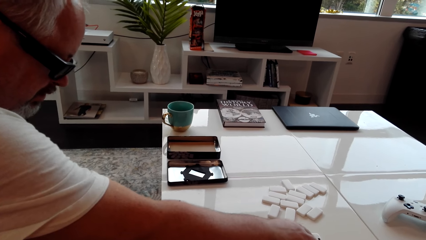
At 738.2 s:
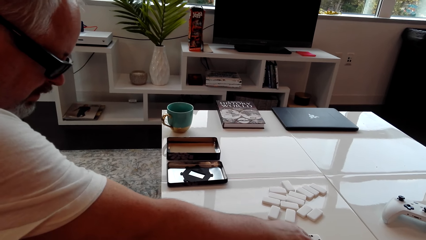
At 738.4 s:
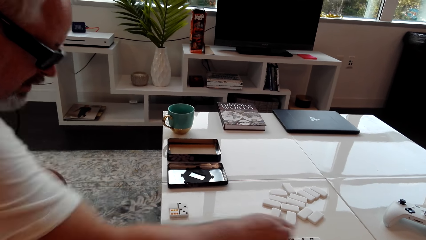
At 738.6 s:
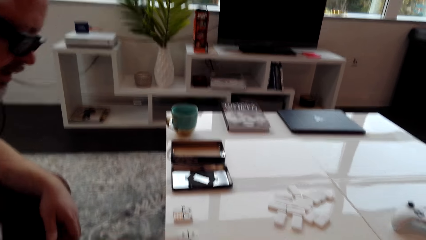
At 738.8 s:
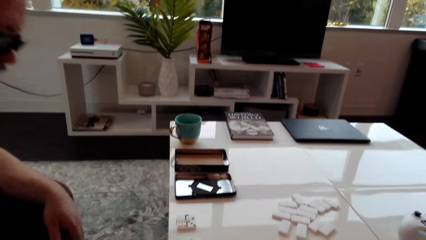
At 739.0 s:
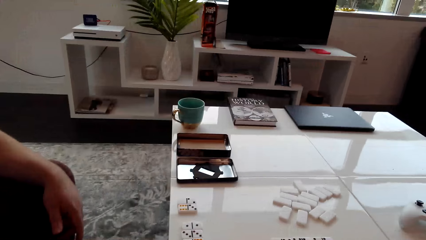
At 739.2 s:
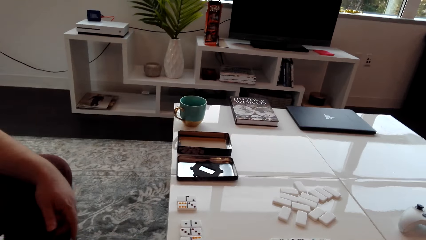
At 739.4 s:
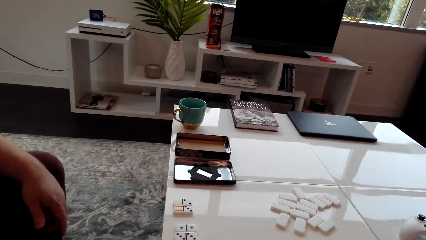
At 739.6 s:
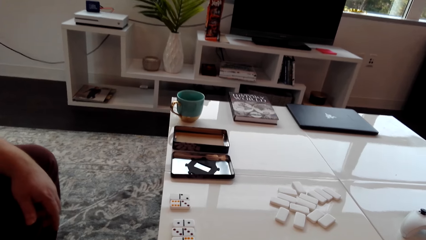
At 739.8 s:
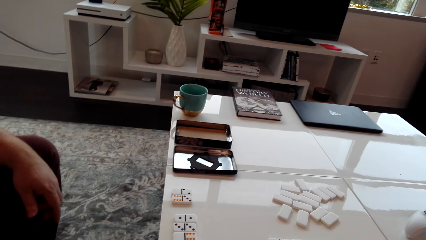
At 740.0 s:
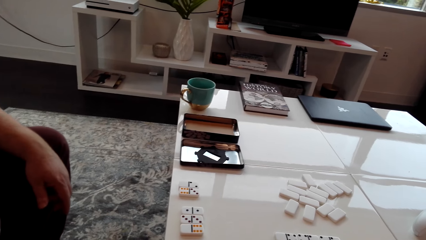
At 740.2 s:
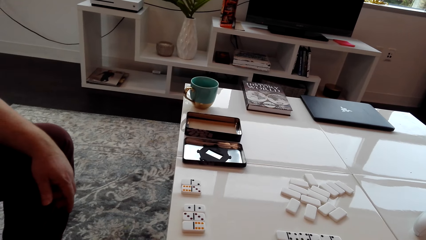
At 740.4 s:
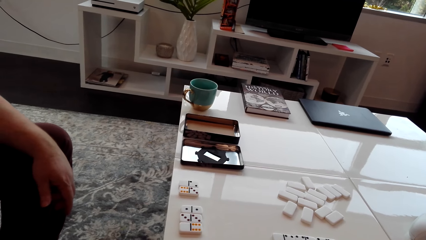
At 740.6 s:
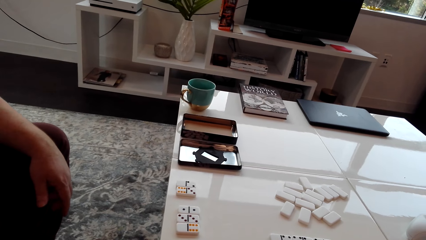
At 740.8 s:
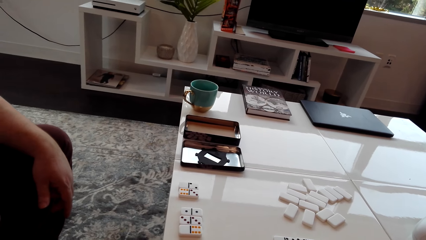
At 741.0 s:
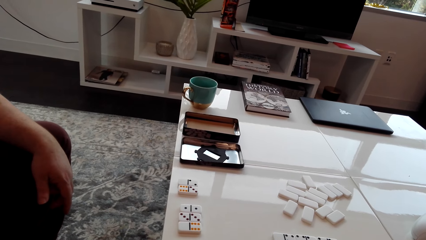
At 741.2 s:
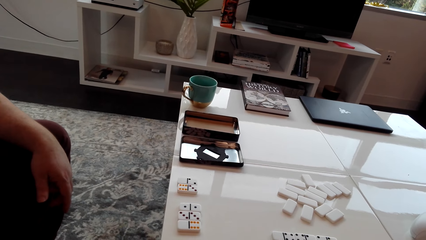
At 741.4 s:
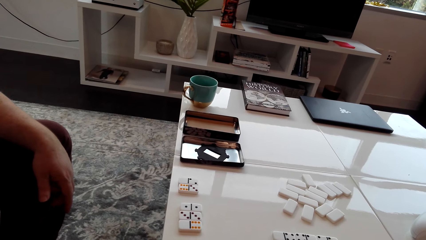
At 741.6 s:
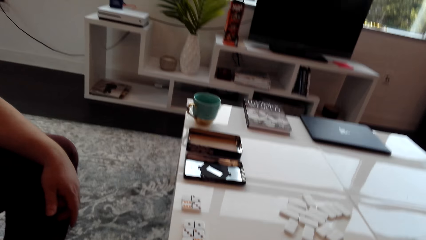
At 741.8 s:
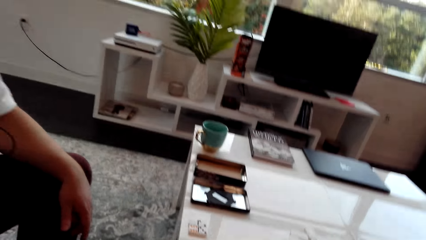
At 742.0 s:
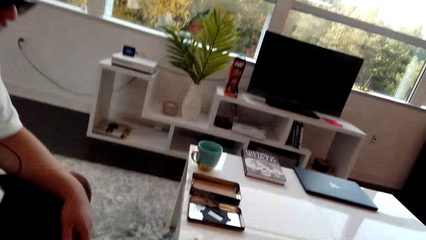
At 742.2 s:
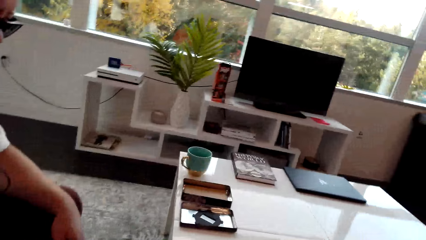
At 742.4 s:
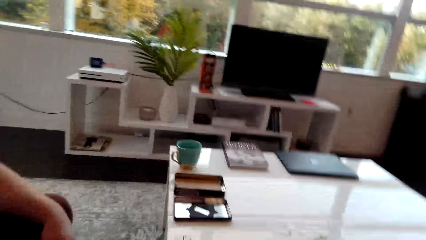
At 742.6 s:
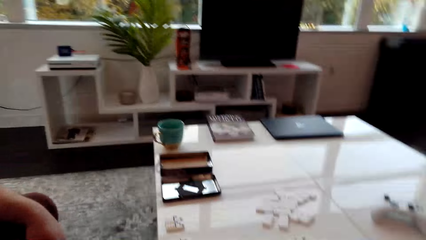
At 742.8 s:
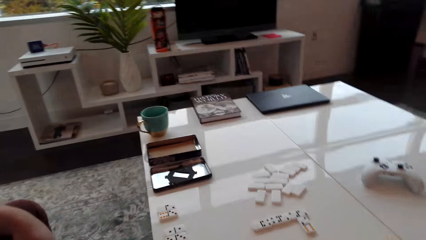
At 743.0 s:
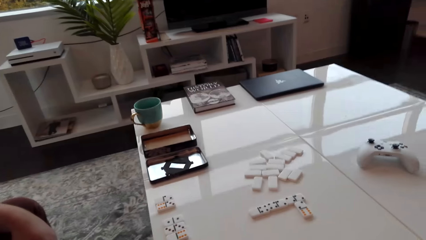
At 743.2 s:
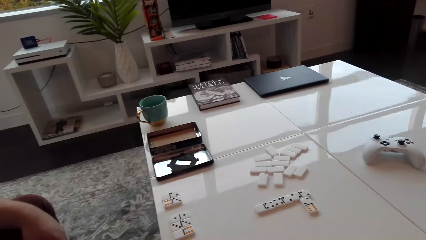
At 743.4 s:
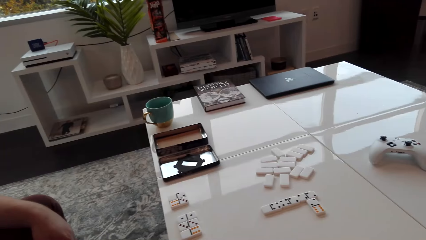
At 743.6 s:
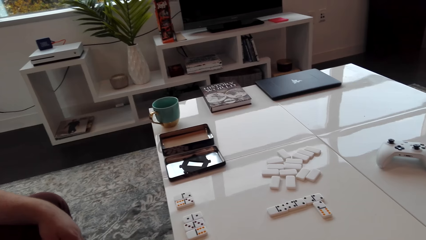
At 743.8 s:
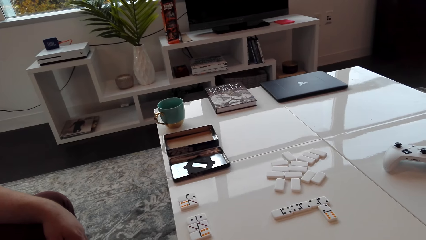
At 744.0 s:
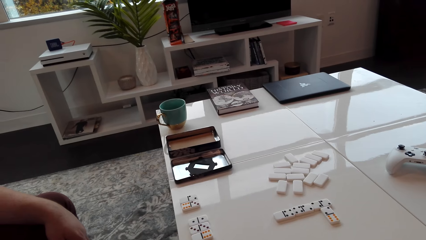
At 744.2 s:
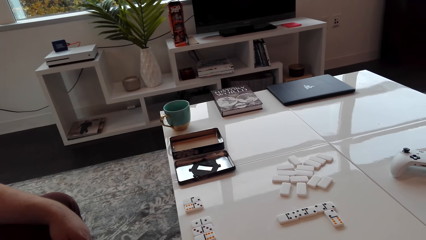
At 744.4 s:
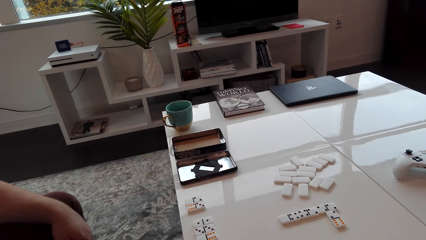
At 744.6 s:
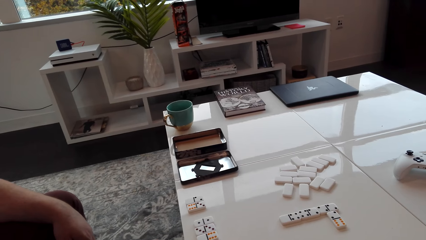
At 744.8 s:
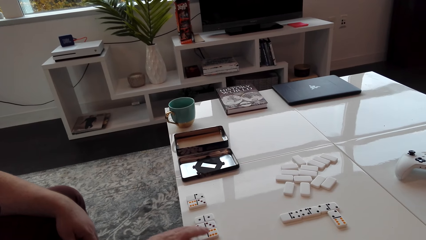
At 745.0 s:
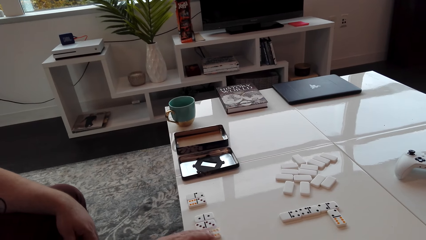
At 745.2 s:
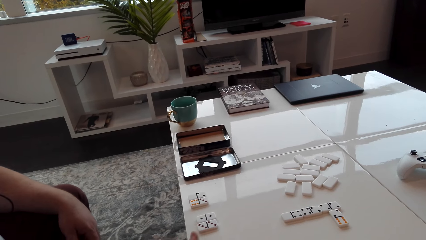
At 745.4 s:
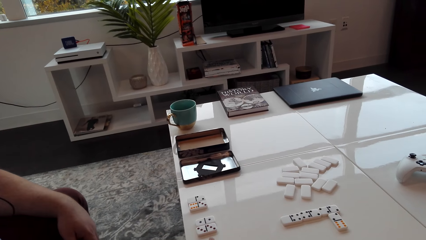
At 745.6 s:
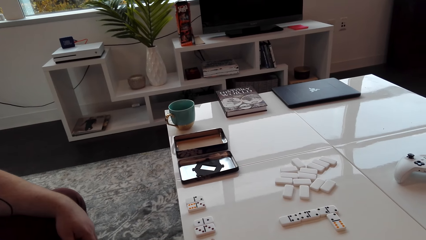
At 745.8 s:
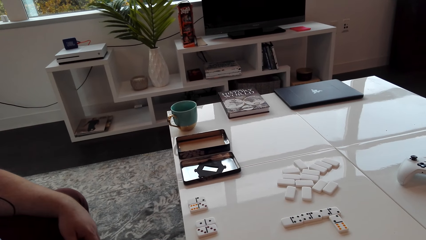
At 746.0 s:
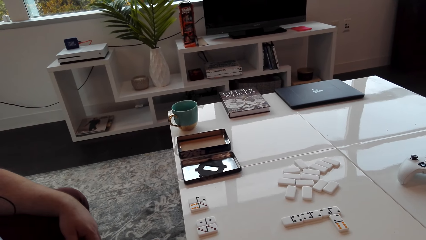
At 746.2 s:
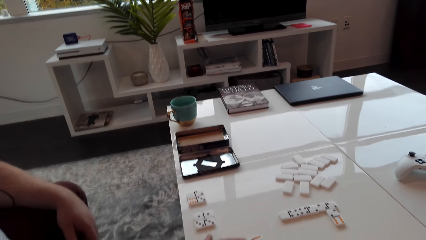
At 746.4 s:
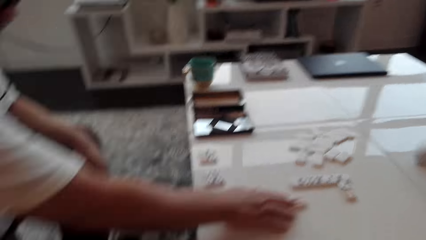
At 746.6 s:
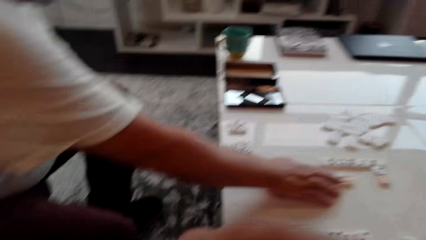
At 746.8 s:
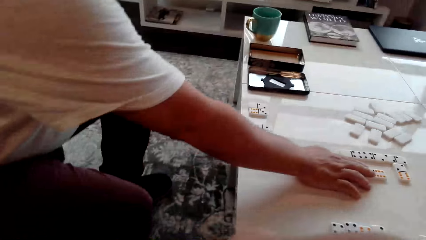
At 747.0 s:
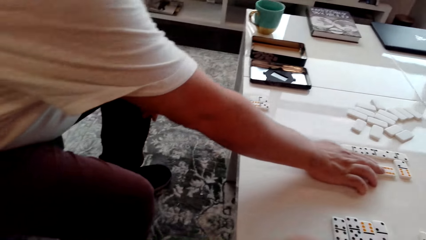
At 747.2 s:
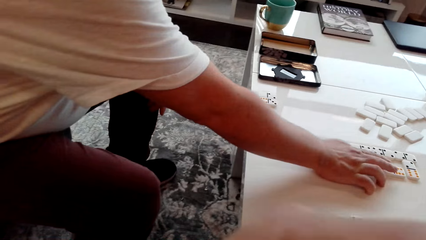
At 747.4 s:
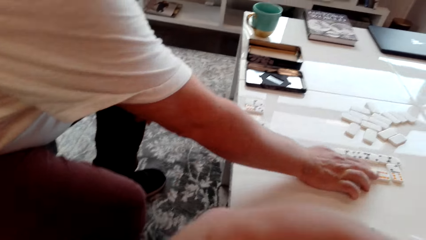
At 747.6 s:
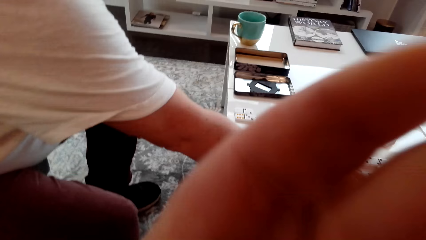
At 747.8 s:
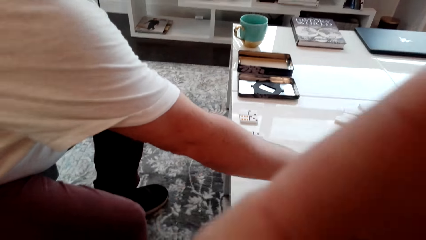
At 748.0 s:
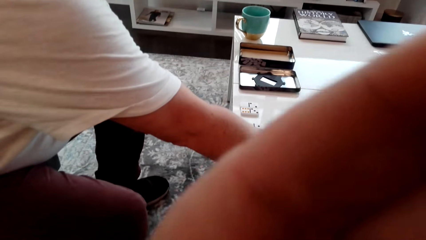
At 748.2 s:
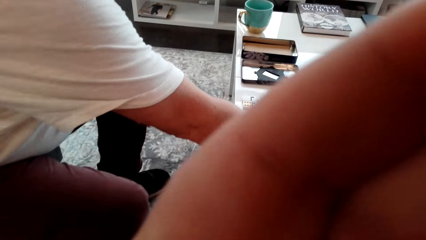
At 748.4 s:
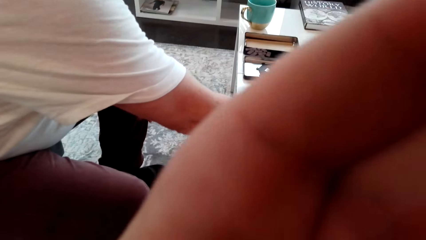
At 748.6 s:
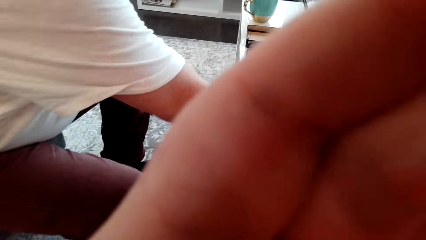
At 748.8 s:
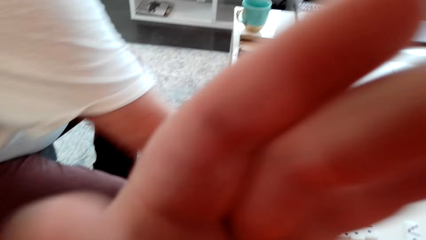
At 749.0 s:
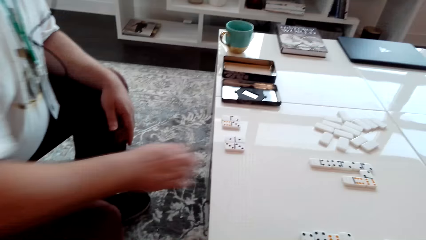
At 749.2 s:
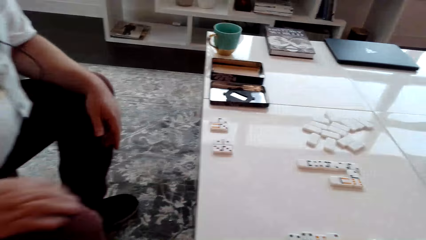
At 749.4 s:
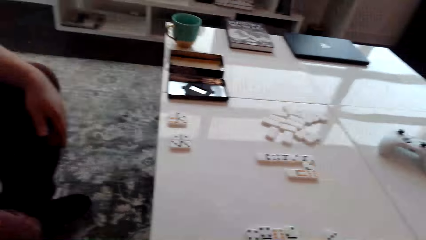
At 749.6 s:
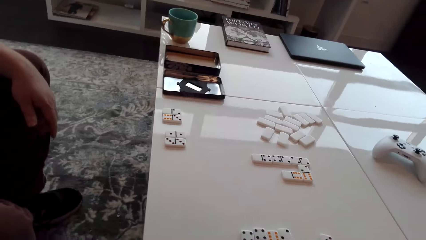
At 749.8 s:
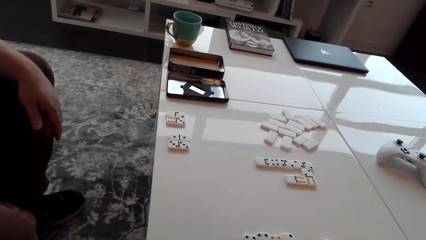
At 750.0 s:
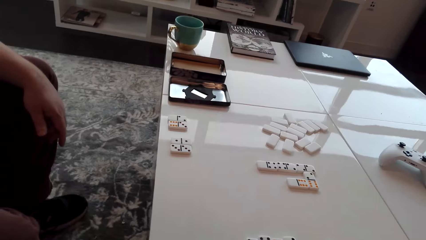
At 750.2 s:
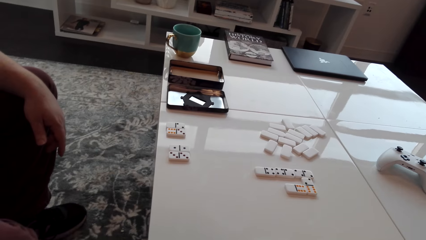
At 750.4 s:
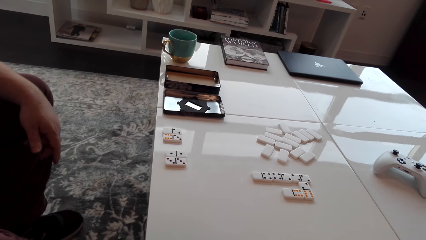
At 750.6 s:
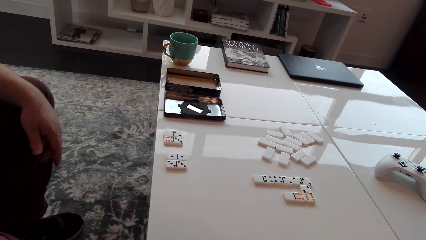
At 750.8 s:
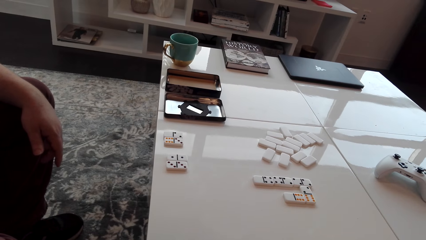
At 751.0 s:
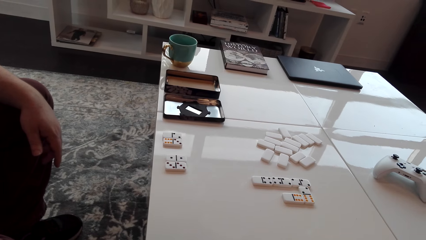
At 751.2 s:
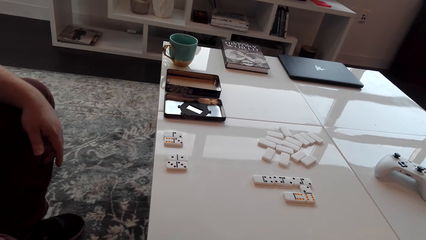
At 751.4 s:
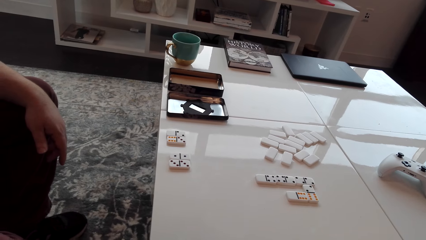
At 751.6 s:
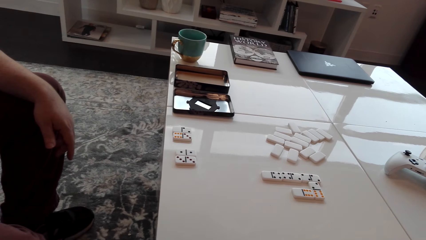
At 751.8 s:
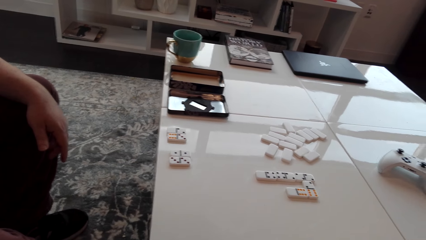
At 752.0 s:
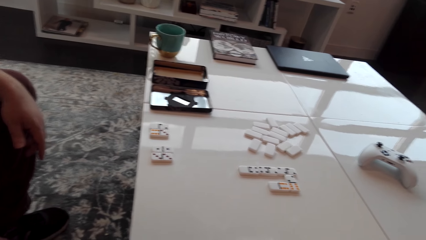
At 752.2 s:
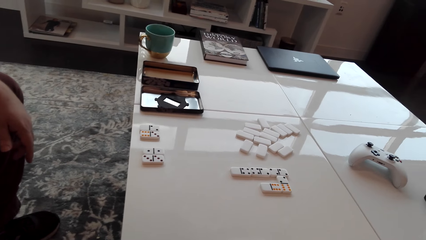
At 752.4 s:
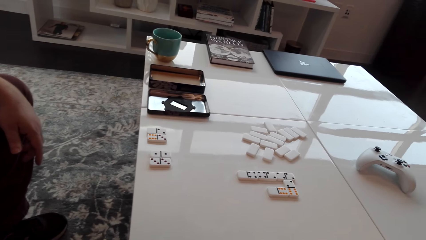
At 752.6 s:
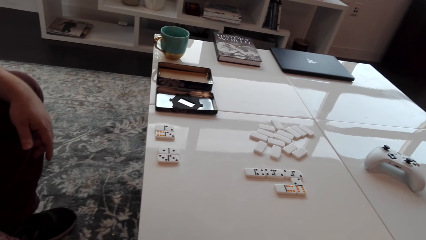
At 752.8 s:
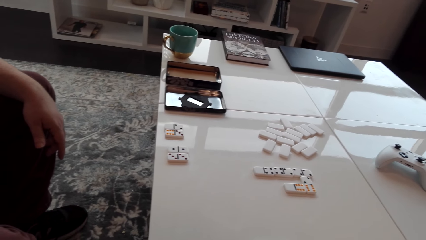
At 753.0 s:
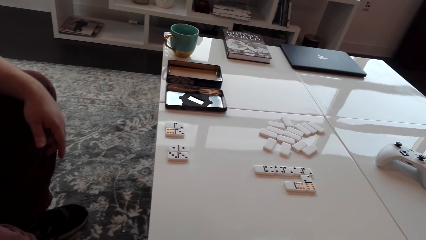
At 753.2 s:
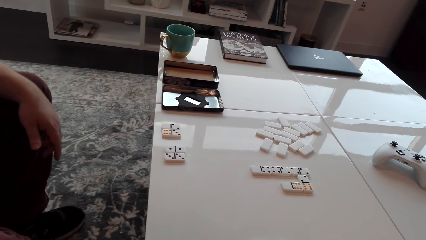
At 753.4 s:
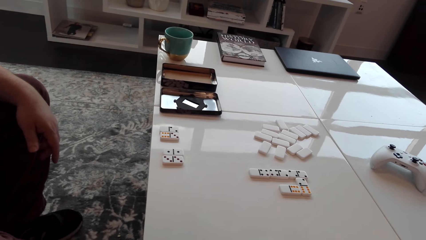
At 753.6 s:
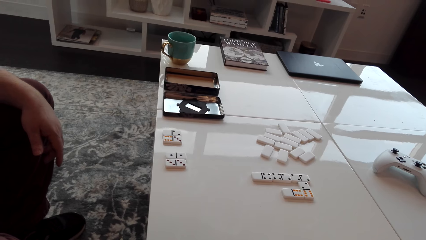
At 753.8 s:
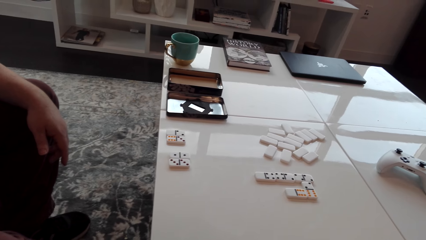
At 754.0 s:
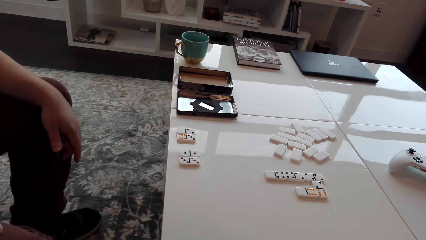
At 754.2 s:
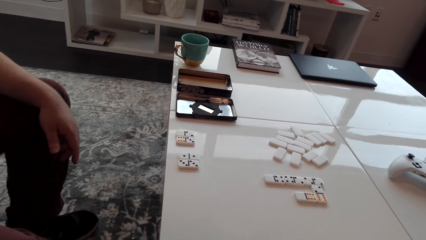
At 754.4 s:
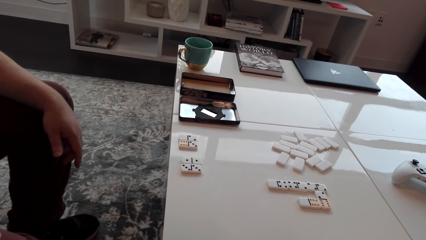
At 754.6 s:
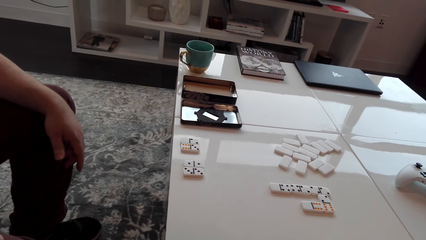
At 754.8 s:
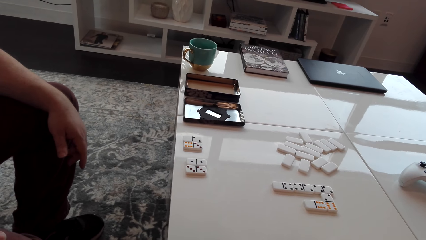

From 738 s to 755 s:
The camera wearer converses with a man. The man touches the dominoes. The camera wearer adjusts the camera. They converse with the man.
